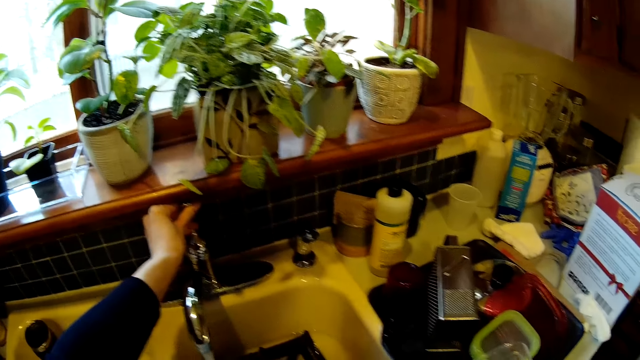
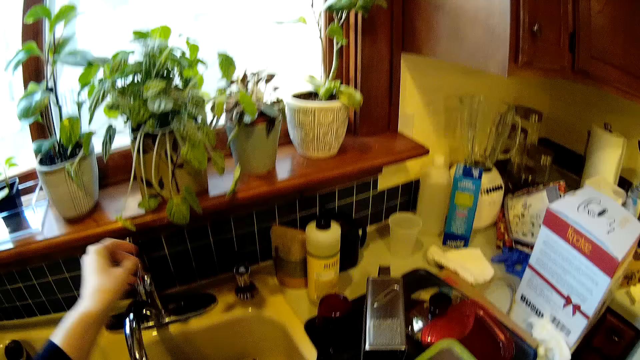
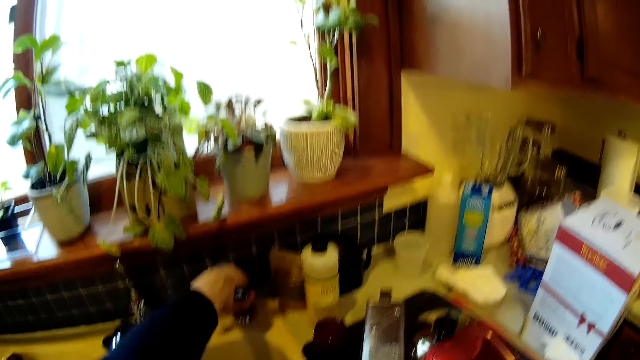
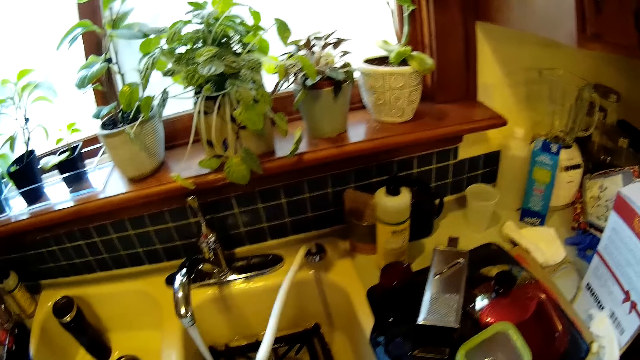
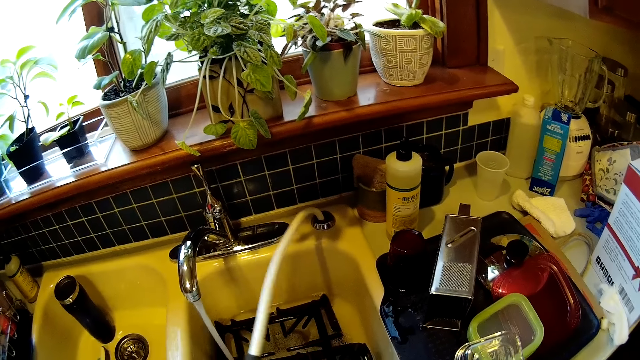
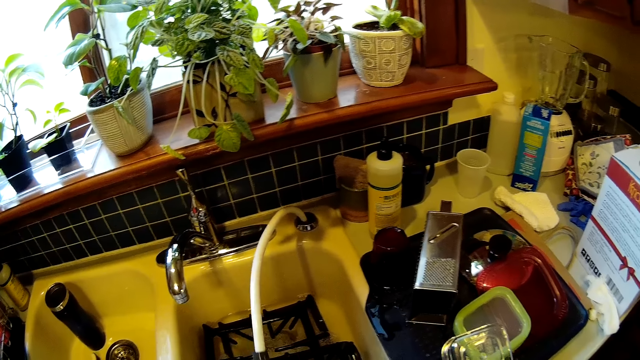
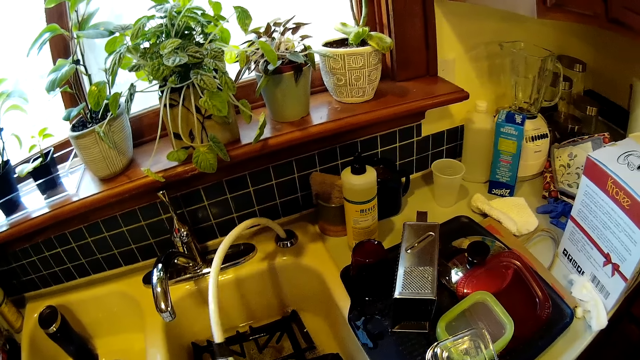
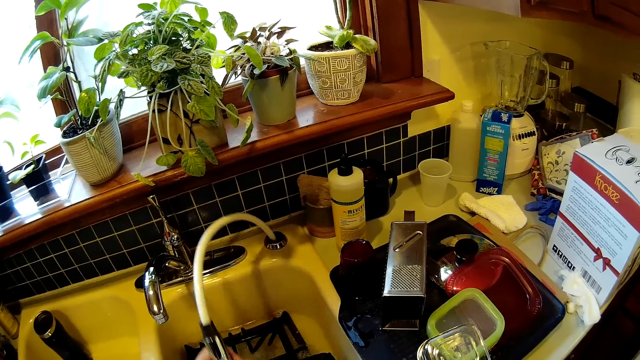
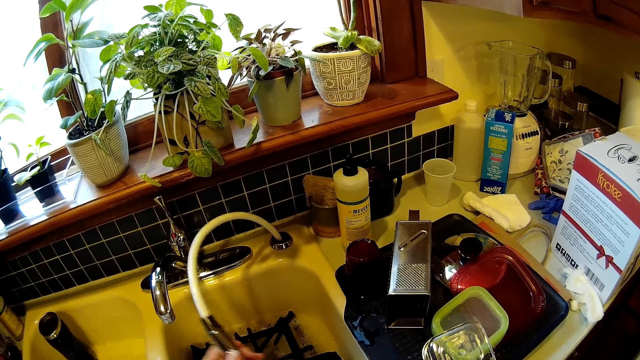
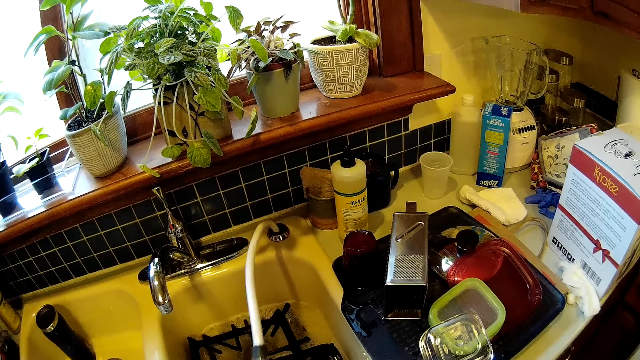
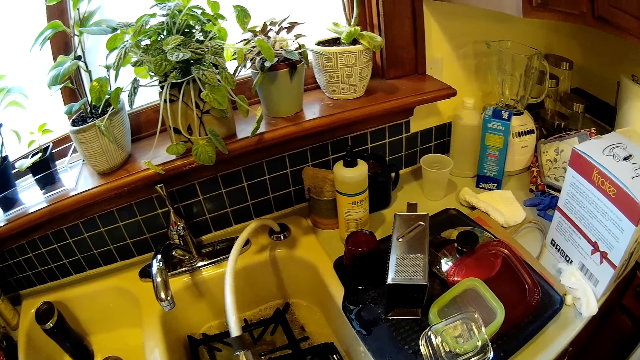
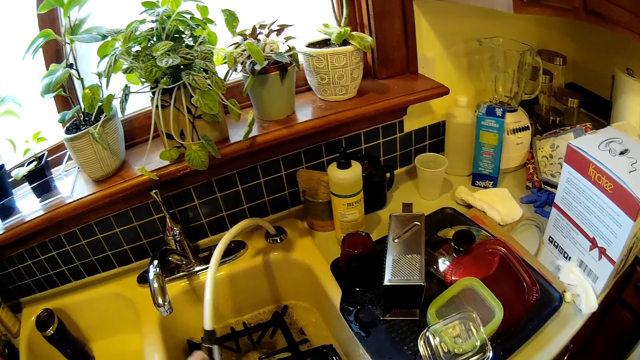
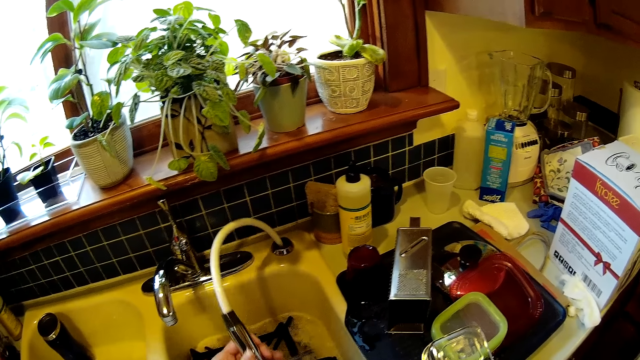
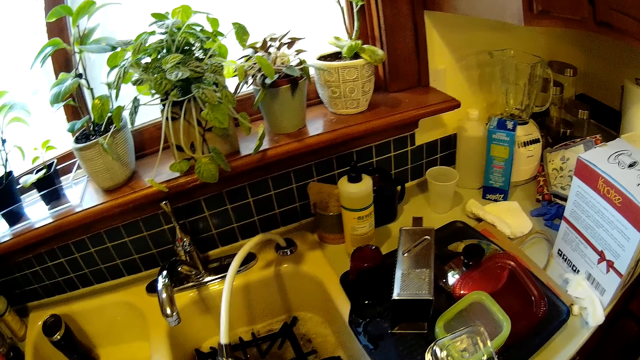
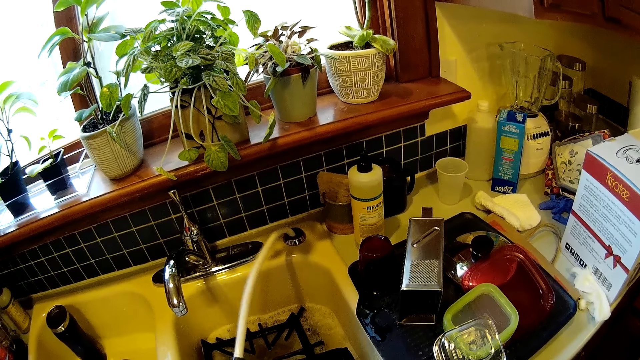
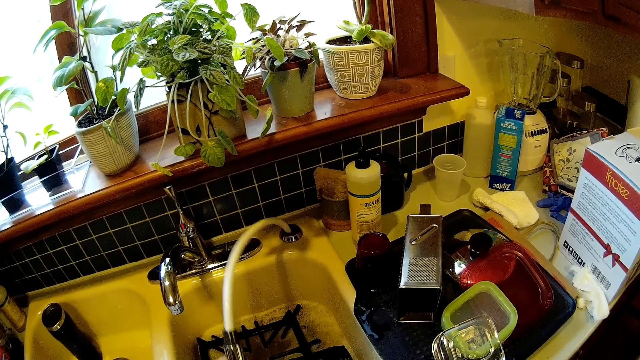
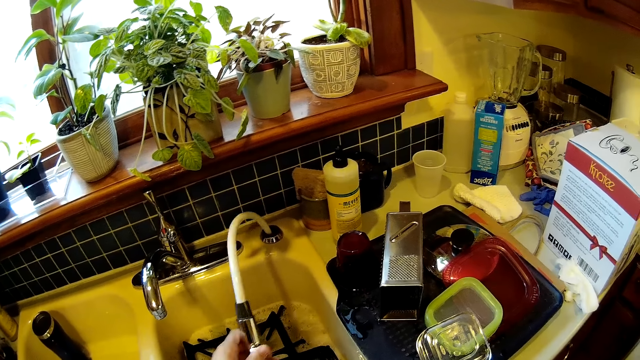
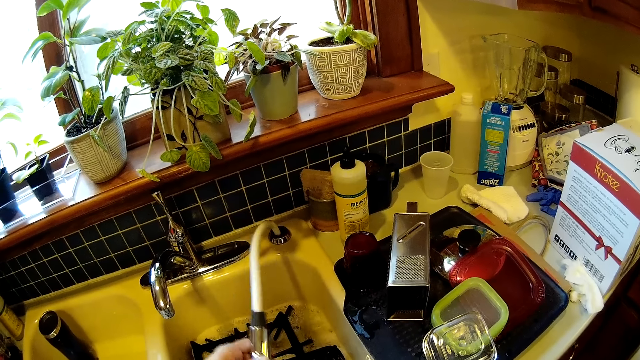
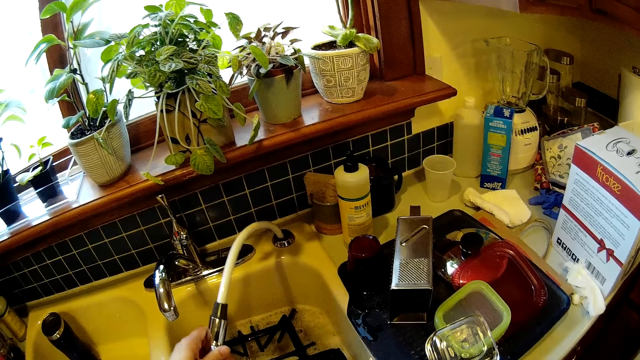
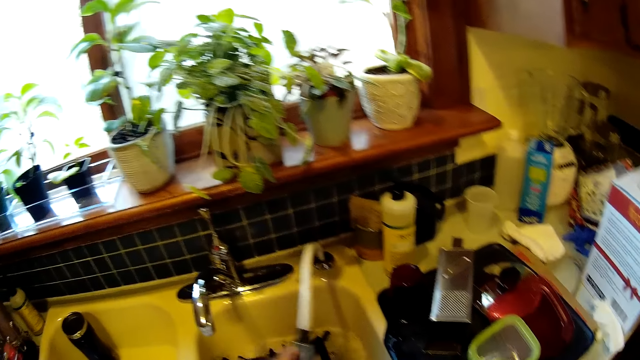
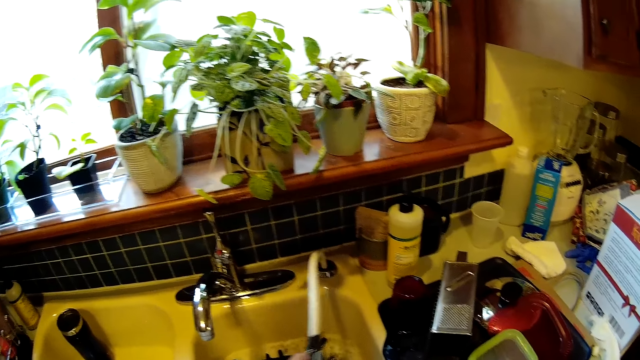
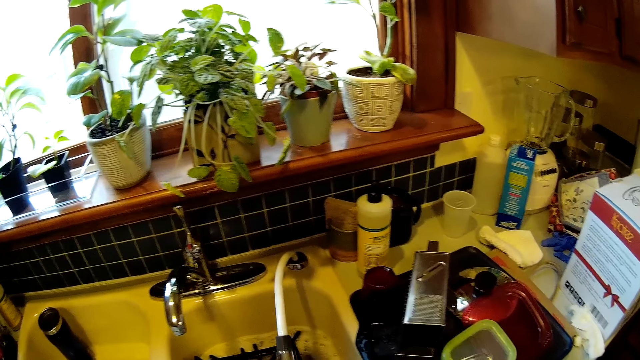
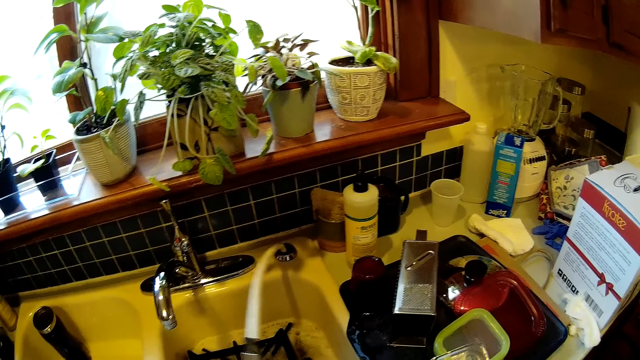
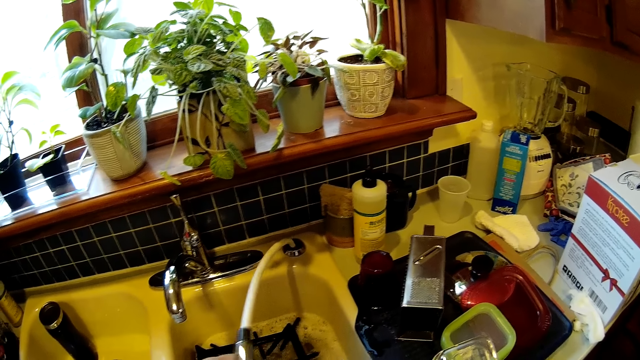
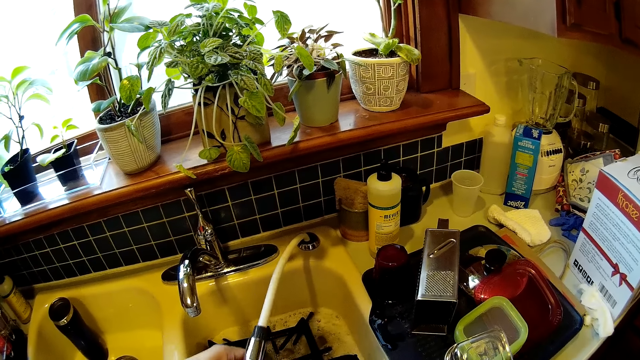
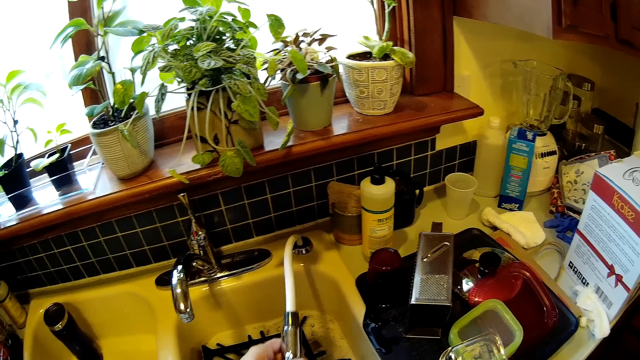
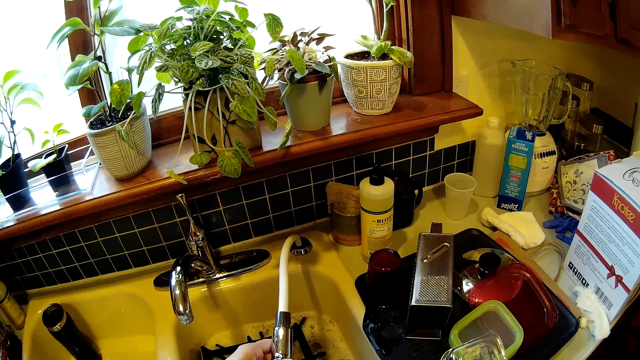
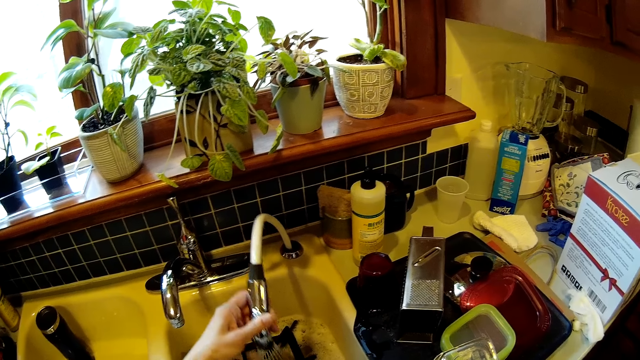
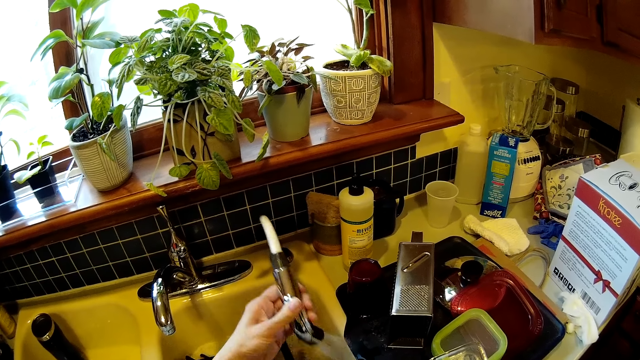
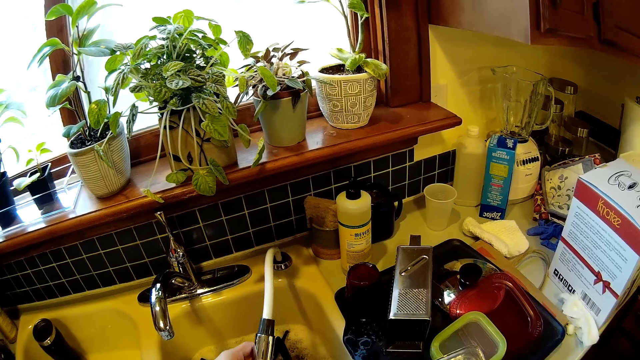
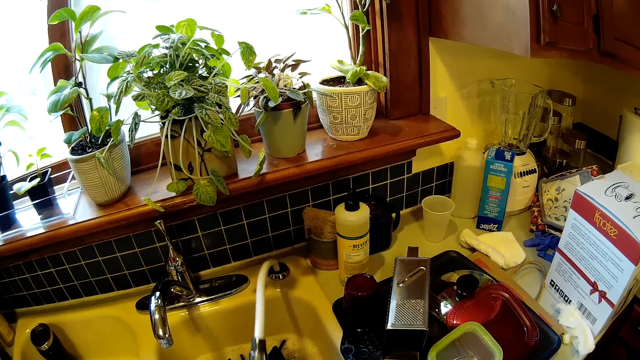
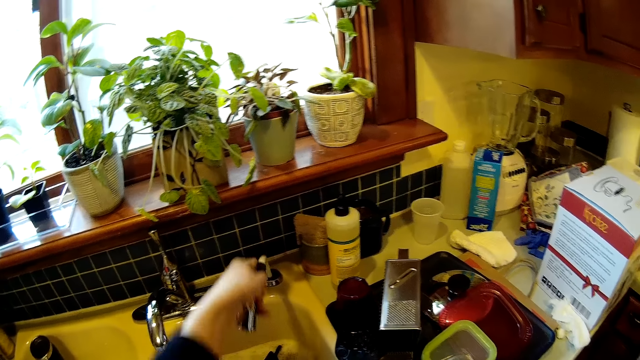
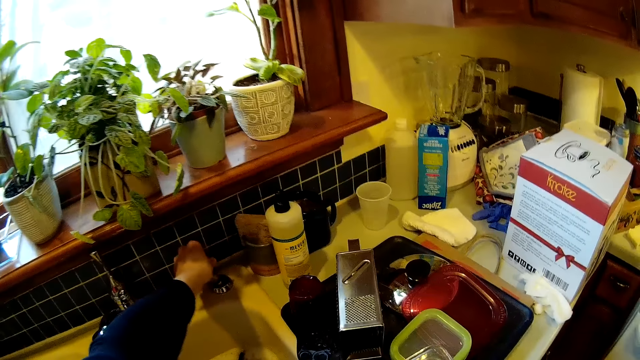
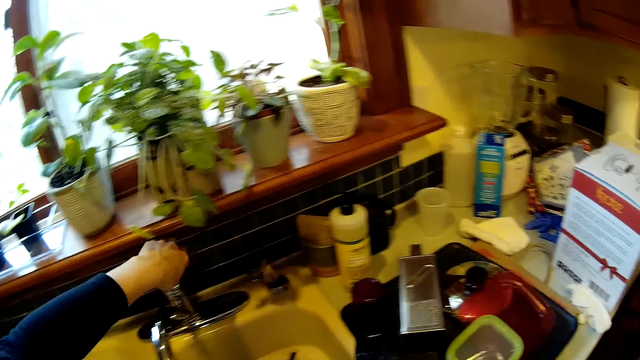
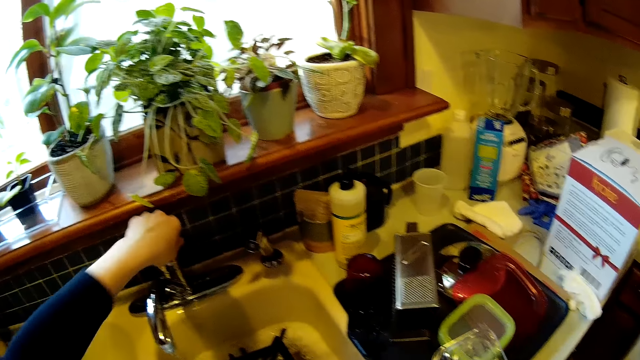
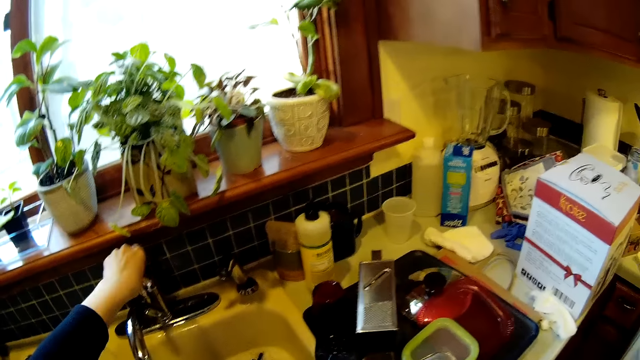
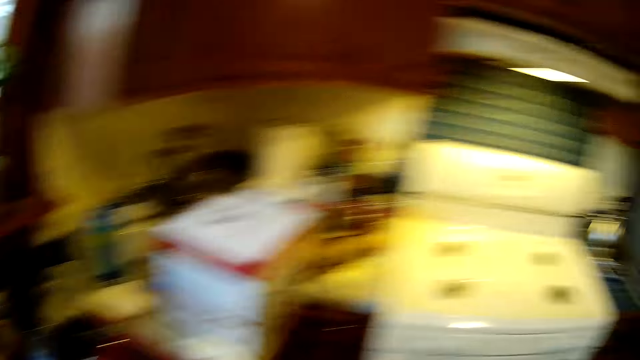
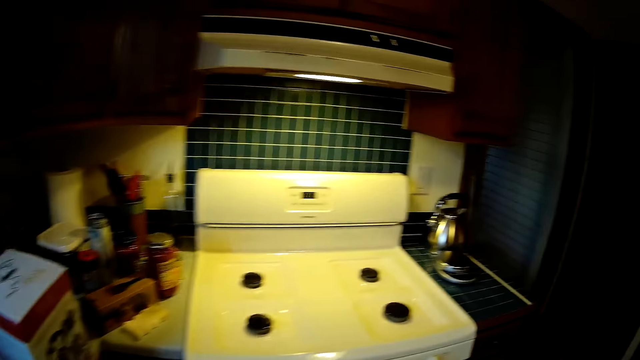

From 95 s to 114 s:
The camera wearer pulls out a water pipe from the kitchen sink with her left hand. She puts a hose pipe. She sprinkles water on the iron grids. She rinses off lather from the wok pan stand in the sink with the water pipe in her left hand. She places the water pipe in the sink with her left hand. She turns off the tap in the sink with her left hand. She walks toward a gas cooker.

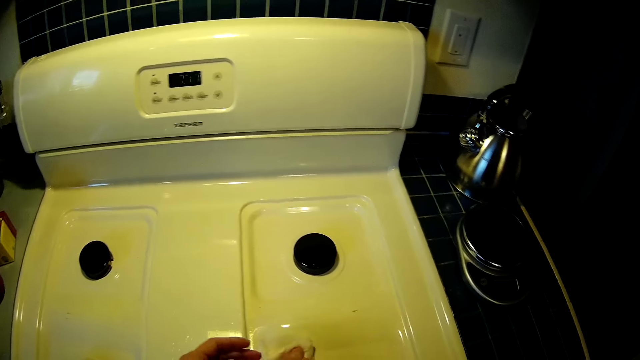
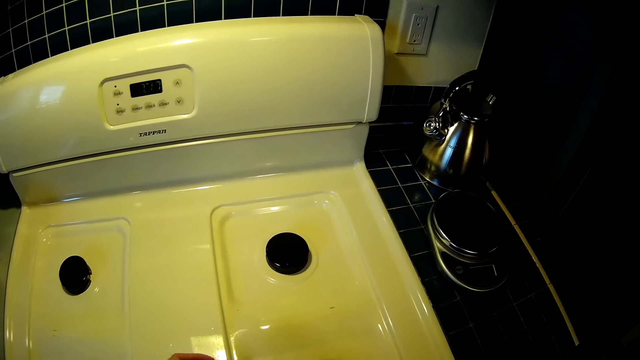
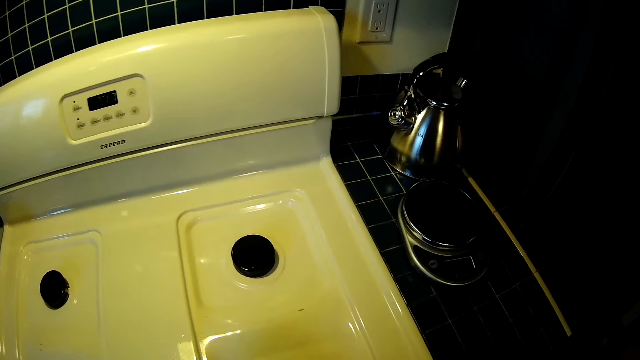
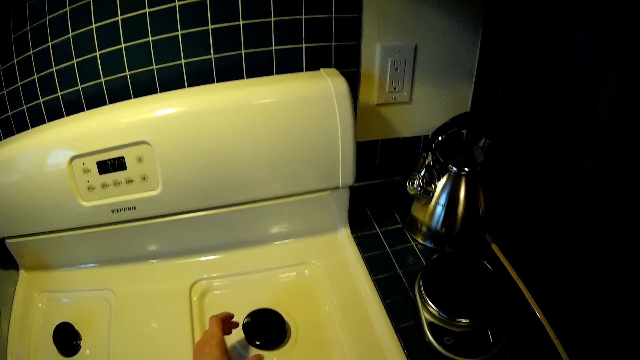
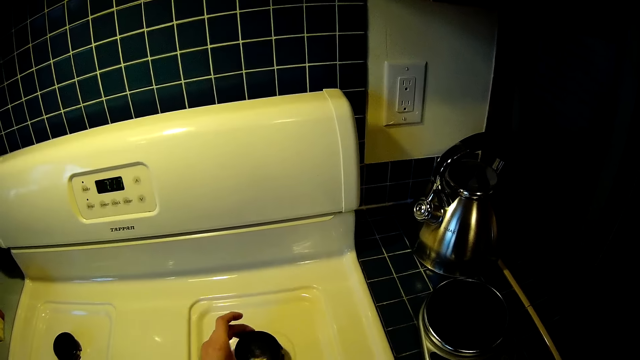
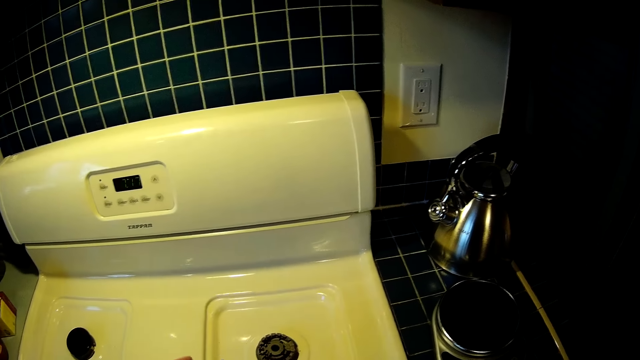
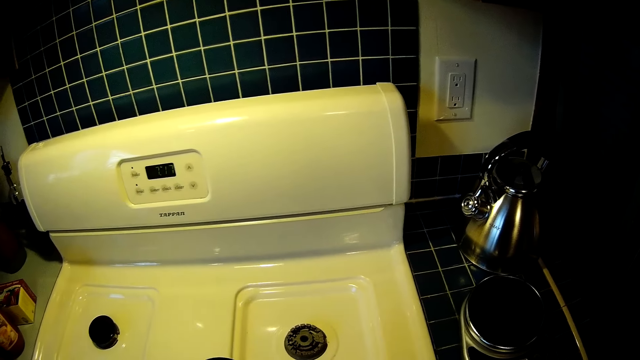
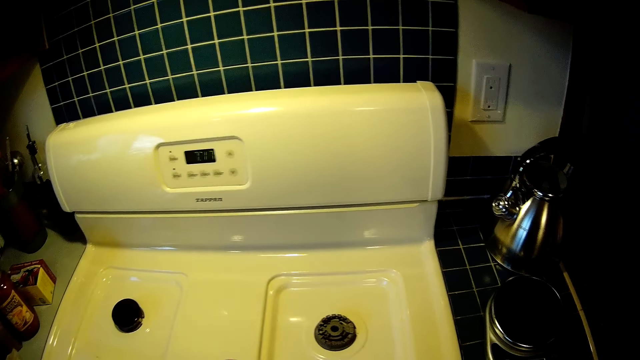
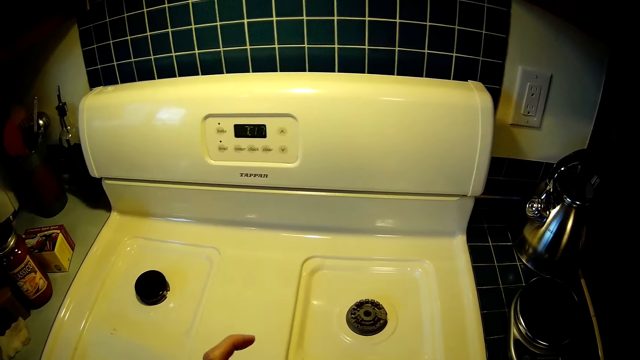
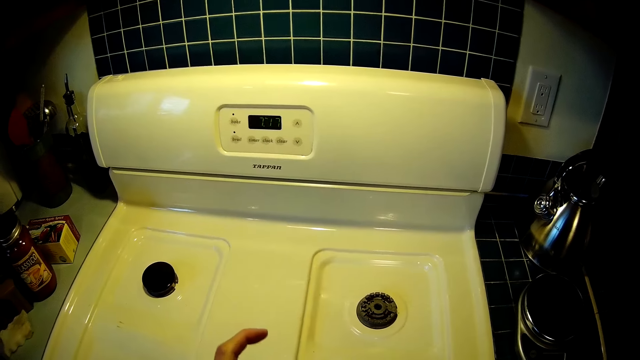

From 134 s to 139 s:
The camera wearer picks up a burner or cap from the cooker with her left hand.
